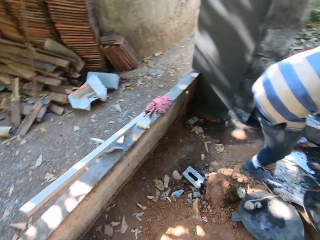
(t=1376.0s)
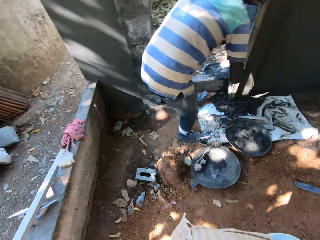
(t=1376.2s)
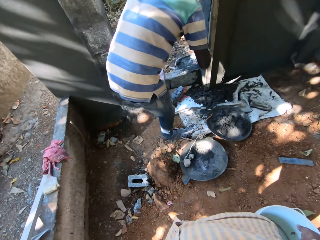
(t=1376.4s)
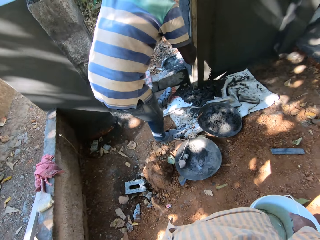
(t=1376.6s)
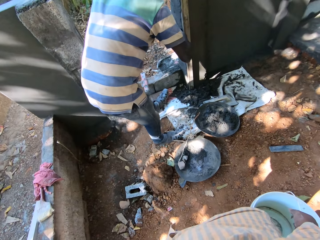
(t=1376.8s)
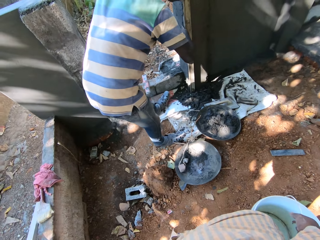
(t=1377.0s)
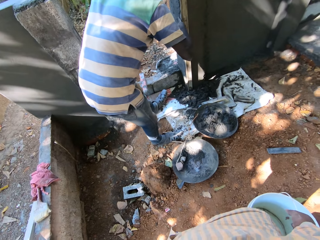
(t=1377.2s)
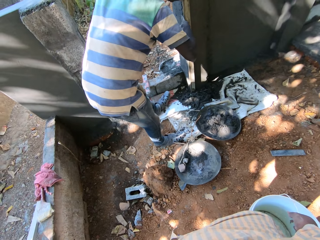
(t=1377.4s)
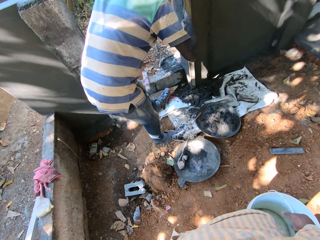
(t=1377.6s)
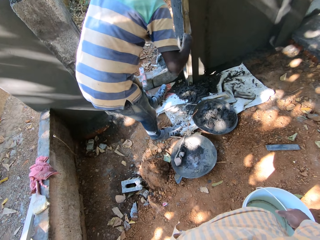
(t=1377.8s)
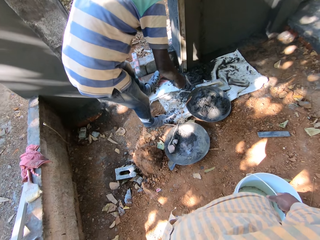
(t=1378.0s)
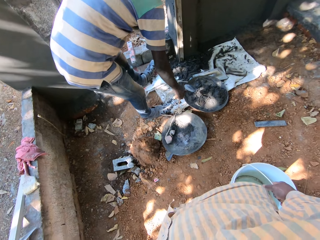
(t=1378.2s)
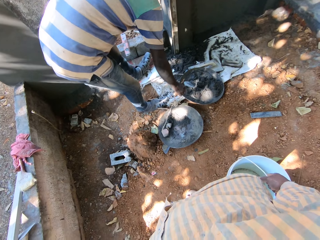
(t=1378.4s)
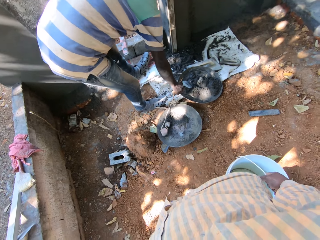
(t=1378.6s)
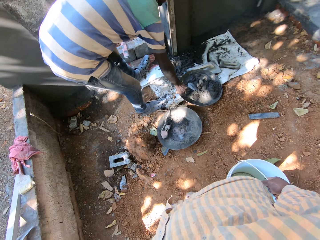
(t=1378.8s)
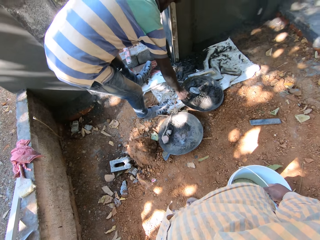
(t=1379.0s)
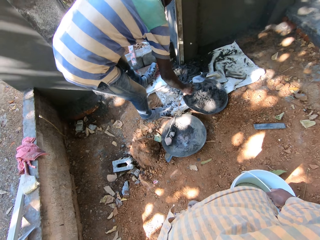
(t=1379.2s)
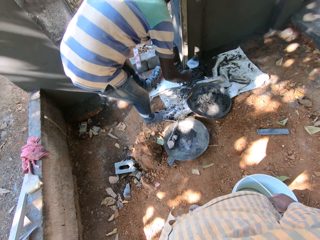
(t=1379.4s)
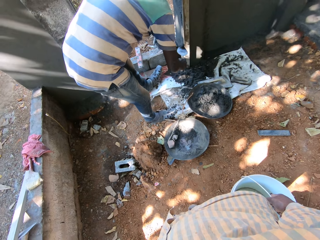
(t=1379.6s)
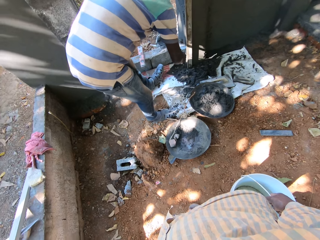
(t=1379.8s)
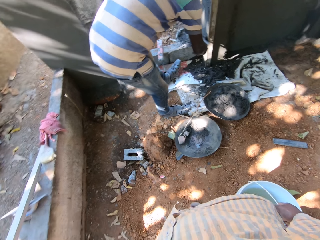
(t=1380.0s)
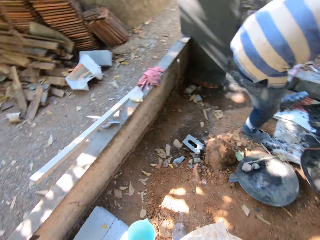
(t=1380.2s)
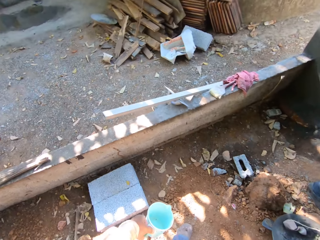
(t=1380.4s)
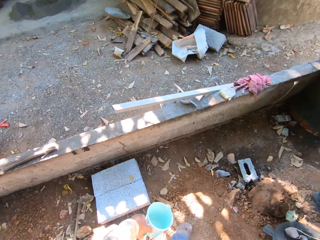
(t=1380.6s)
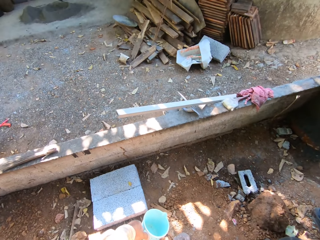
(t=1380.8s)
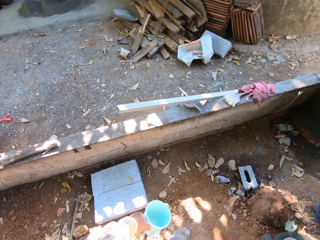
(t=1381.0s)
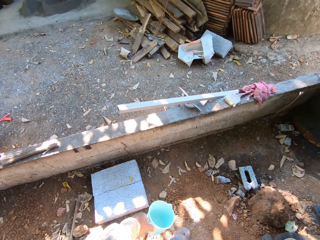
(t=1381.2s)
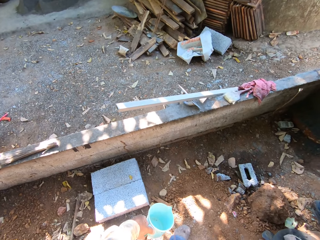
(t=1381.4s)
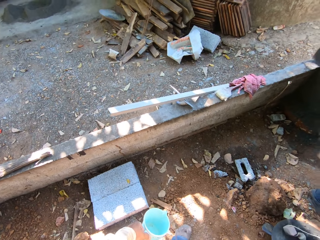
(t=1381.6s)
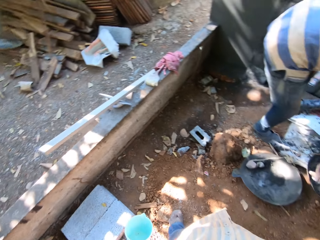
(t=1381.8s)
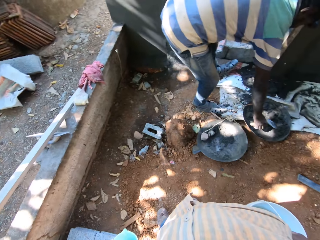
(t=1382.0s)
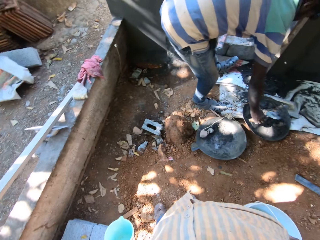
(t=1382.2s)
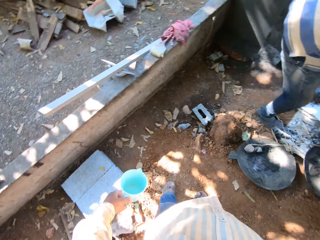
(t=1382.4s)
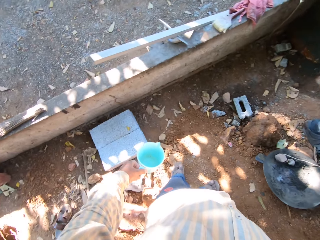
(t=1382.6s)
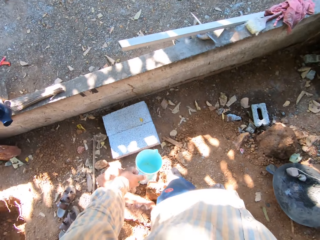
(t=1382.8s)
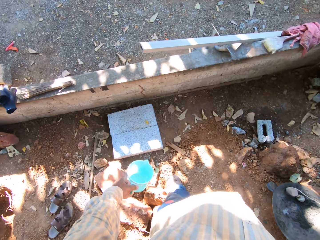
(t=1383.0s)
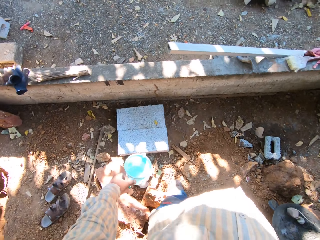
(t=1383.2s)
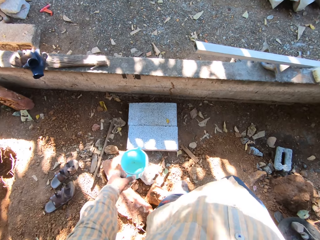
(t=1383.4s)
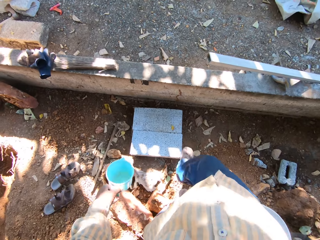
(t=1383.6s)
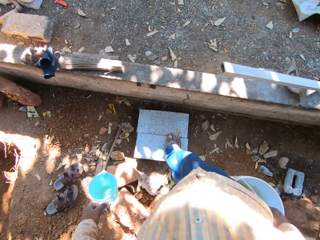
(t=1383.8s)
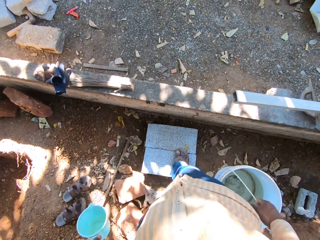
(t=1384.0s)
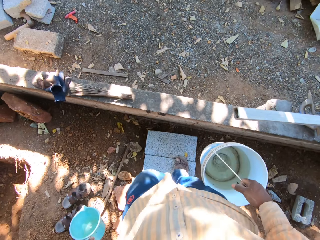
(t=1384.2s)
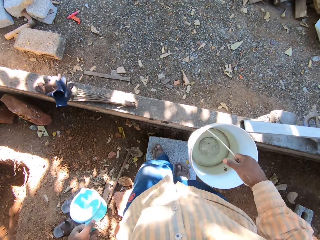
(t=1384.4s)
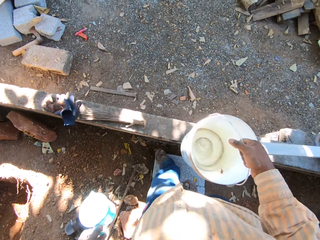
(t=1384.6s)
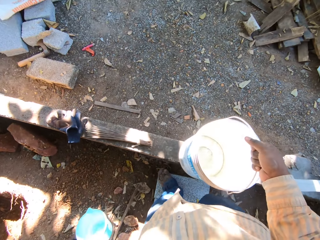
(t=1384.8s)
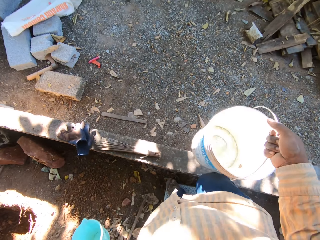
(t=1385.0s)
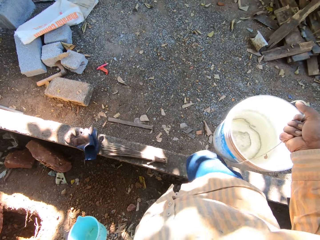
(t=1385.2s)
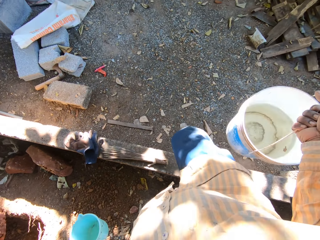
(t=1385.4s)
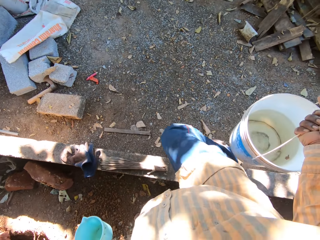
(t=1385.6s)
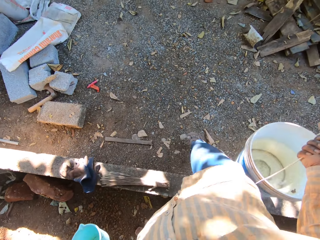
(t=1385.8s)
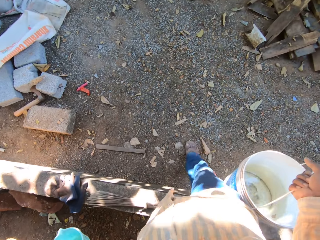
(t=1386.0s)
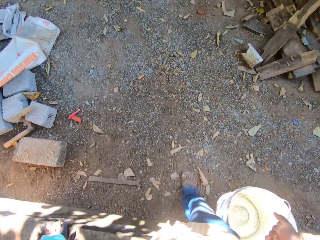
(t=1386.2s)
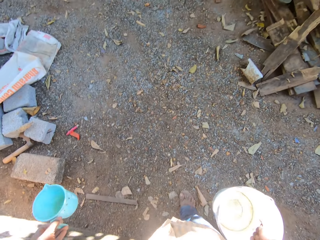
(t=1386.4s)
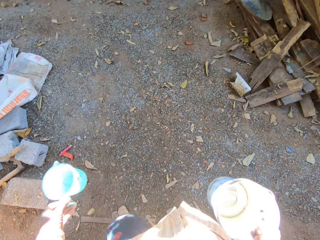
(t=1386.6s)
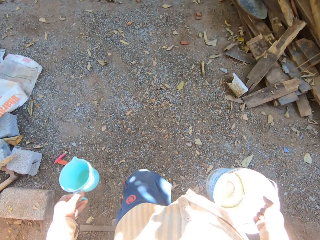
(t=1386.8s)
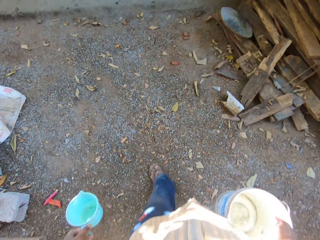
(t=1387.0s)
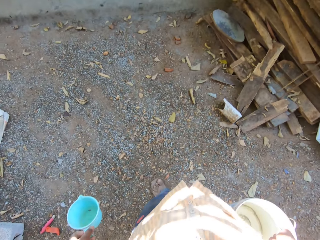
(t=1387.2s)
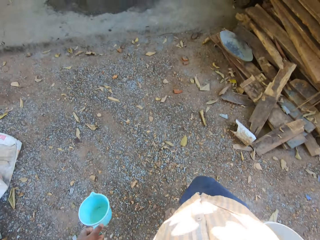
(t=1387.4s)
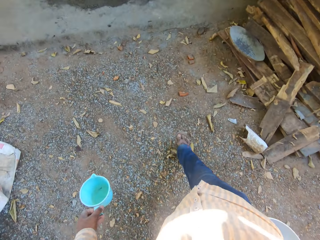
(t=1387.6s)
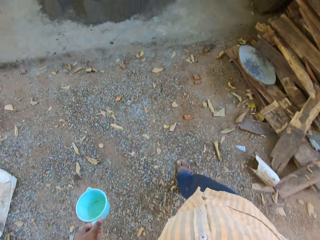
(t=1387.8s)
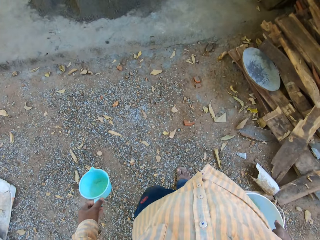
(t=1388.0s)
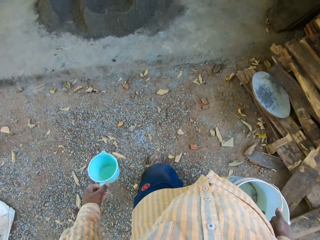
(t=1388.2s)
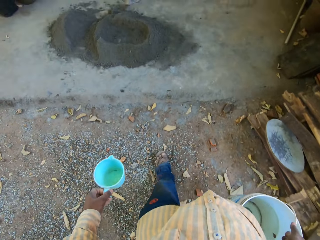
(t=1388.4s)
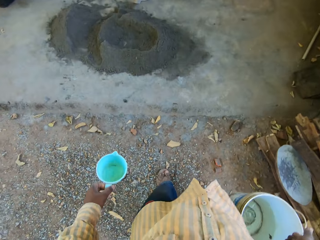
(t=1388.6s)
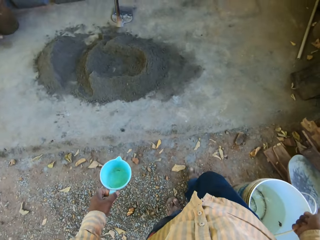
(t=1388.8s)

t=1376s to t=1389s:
The camera wearer interacts with a man. They speak to the man. The man peaks the mixture with a towel. The camera wearer looks around. They walk towards the heap of sand.

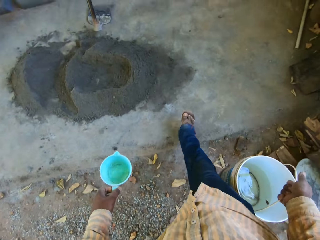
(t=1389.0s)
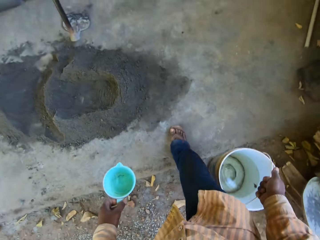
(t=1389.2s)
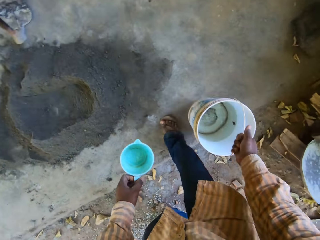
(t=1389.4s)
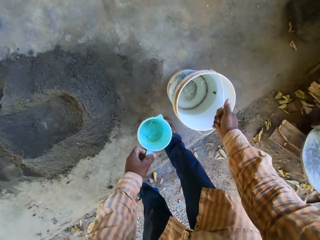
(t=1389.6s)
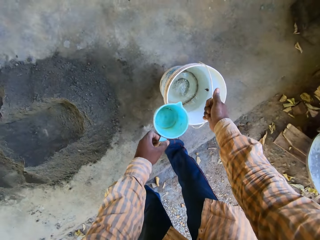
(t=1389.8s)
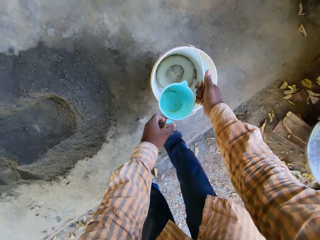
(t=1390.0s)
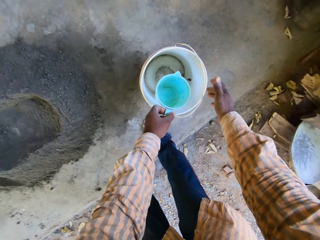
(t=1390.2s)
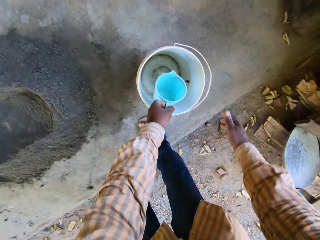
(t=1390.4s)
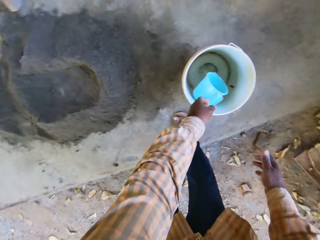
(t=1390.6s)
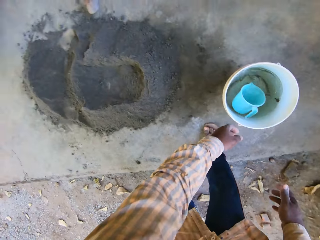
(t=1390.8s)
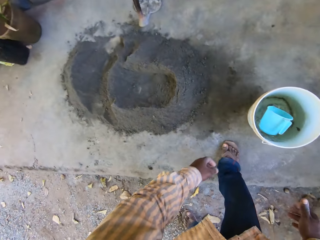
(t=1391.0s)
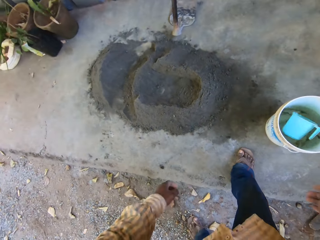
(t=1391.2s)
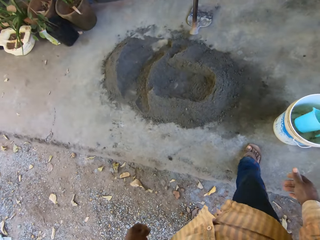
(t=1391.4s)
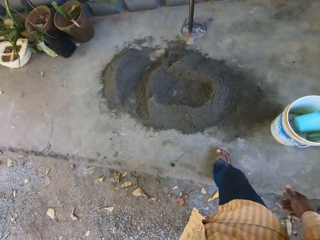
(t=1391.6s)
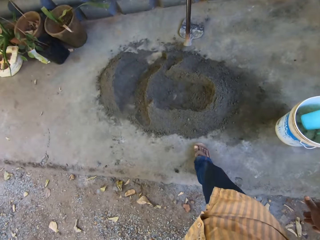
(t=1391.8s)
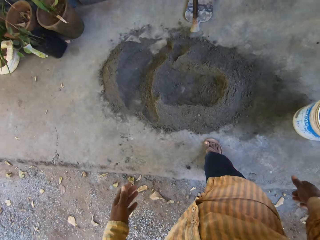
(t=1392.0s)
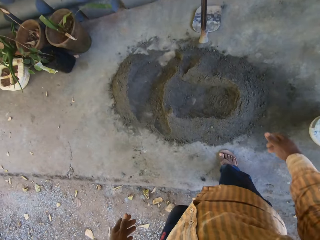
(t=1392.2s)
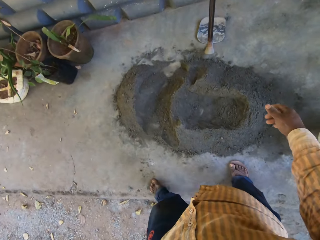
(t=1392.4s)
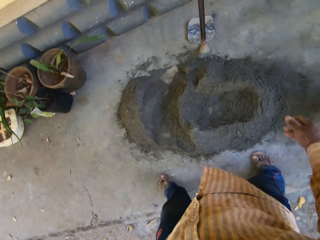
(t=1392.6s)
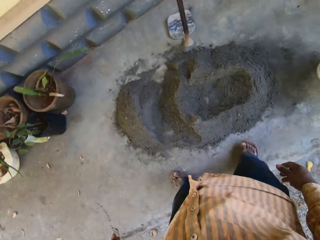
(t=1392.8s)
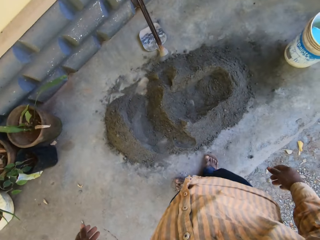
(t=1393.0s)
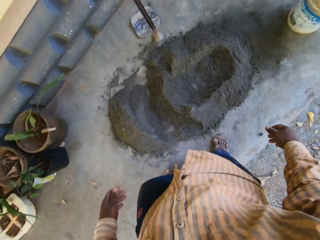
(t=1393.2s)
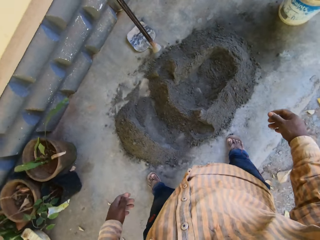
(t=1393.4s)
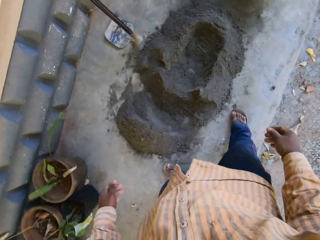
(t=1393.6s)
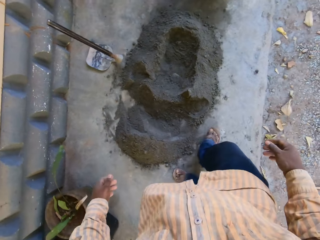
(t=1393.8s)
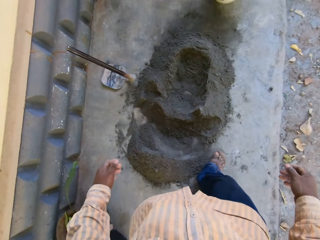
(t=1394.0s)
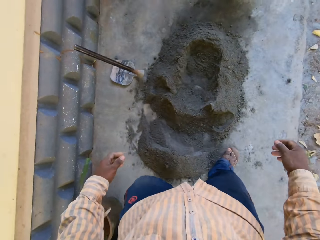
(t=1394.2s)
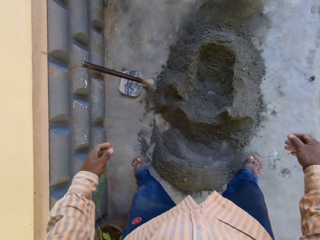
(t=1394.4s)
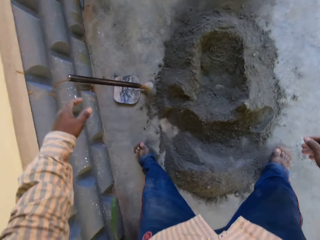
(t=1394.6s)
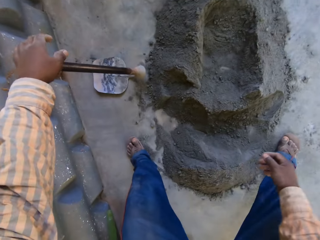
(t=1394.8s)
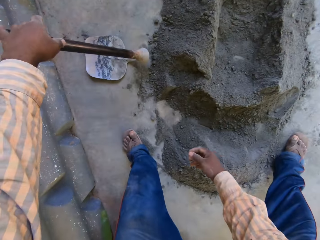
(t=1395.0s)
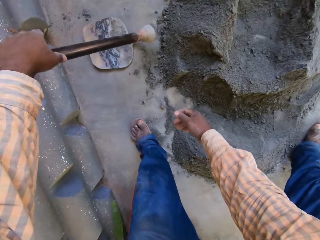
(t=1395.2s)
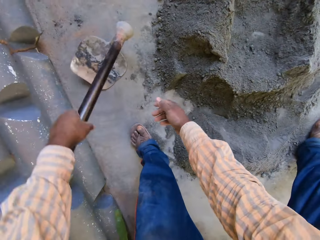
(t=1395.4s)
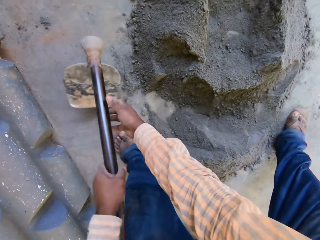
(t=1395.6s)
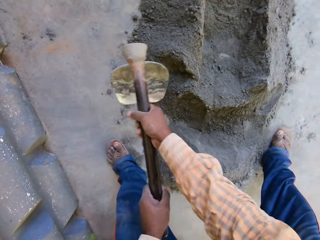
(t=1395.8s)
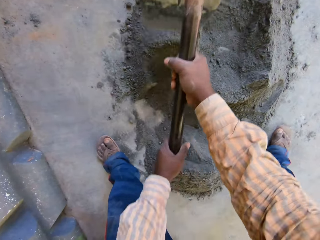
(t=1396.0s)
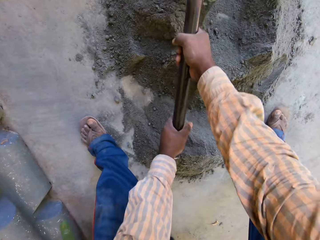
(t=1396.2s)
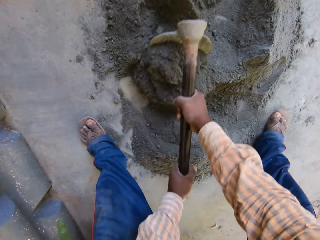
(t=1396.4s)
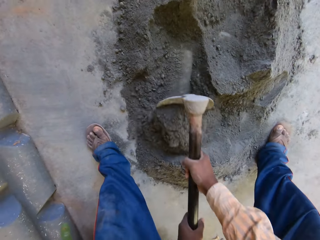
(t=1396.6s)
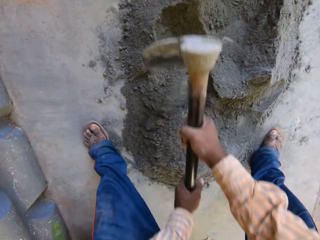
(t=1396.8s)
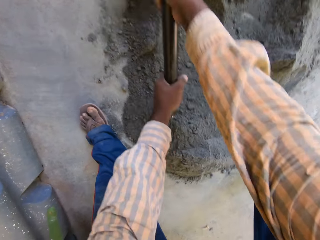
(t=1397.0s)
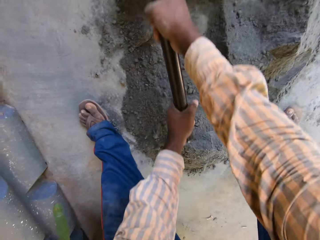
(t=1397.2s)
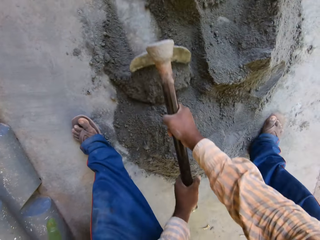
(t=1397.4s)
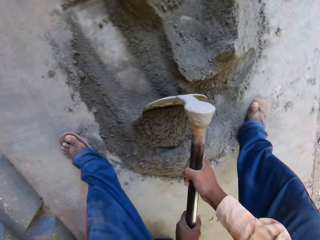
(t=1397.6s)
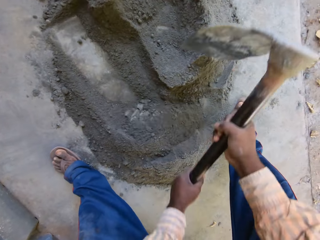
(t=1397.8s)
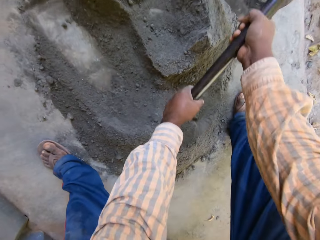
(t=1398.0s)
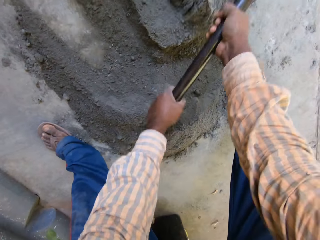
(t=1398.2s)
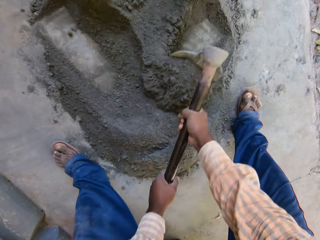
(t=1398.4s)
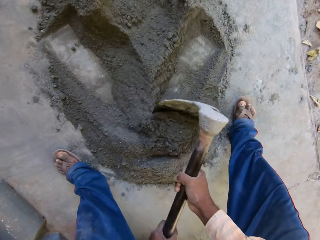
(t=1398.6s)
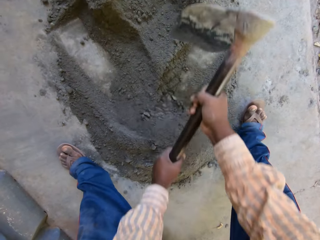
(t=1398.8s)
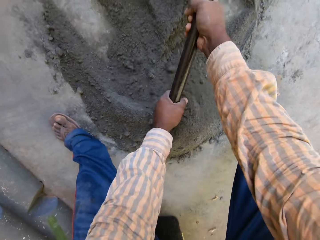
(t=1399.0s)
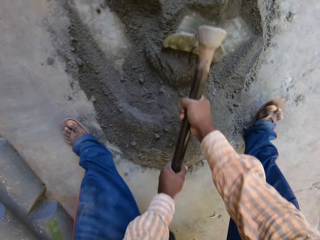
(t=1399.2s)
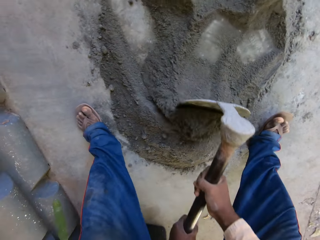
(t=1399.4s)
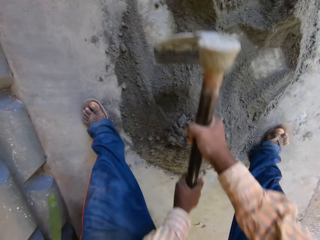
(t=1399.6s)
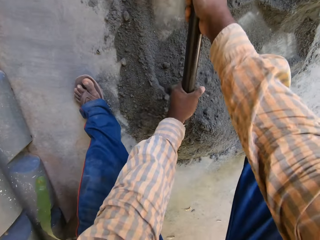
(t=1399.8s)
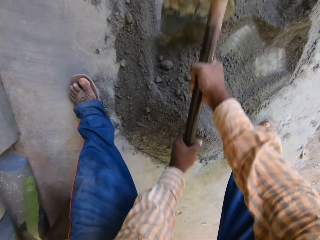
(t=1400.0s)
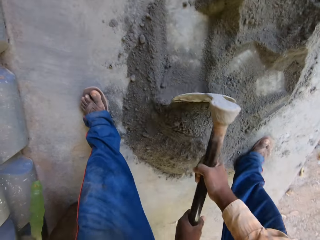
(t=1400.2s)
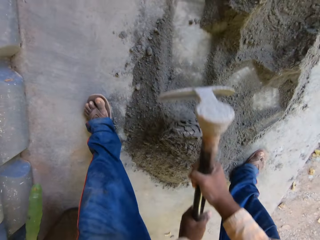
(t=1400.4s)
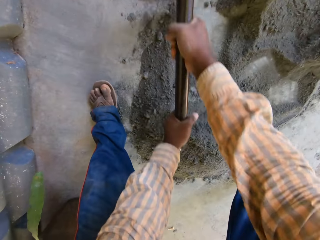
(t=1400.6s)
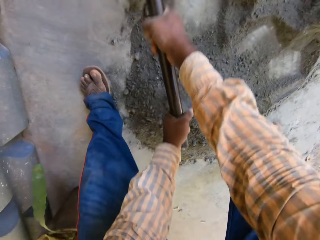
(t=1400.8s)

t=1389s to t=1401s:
The camera wearer drops the bucket on the ground with his right hand. He drops the cup into the bucket with his left hand. He walks. He picks up a hoe on the ground with his left hand. He holds the hoe with both hands. He makes a heap of sand with the hoe in both hands. He scoops the mixture.
